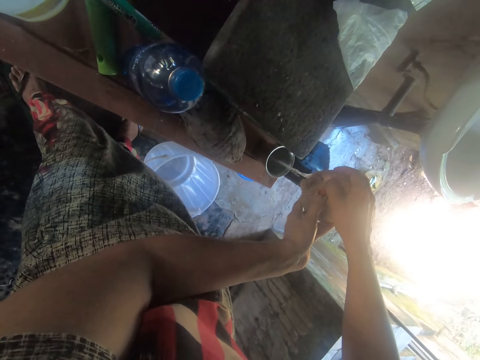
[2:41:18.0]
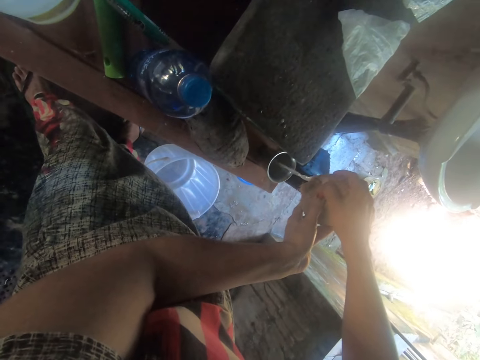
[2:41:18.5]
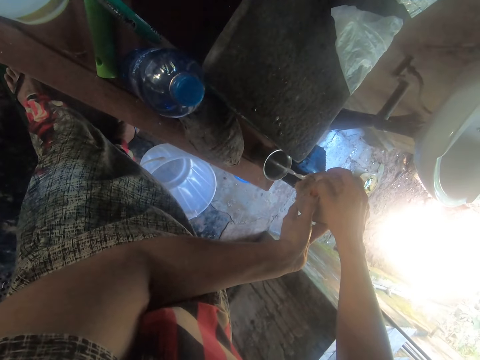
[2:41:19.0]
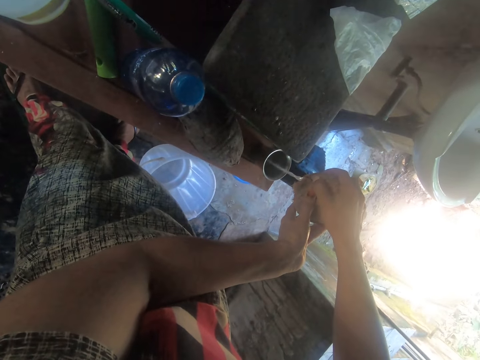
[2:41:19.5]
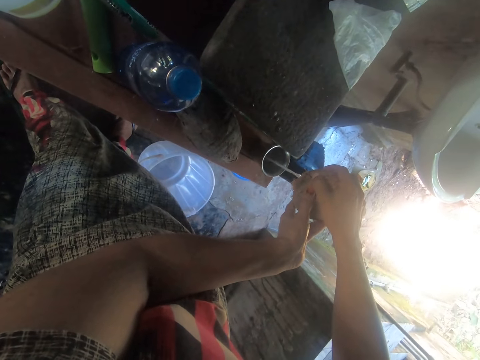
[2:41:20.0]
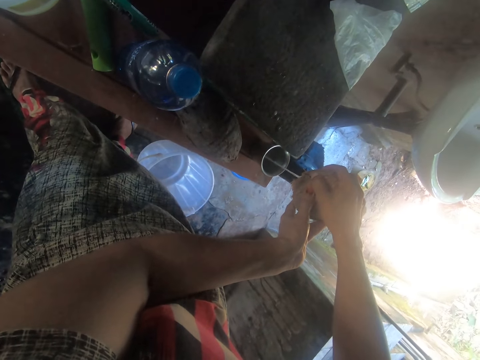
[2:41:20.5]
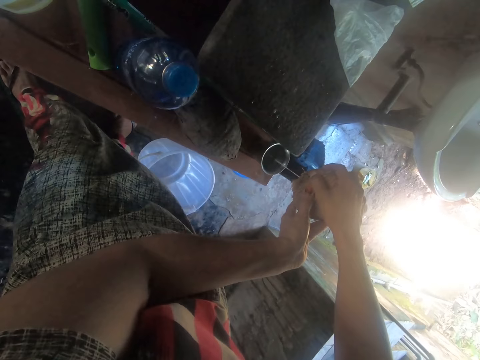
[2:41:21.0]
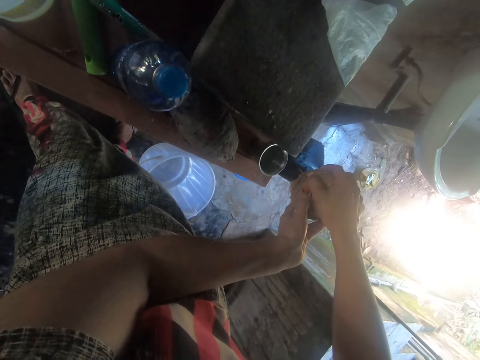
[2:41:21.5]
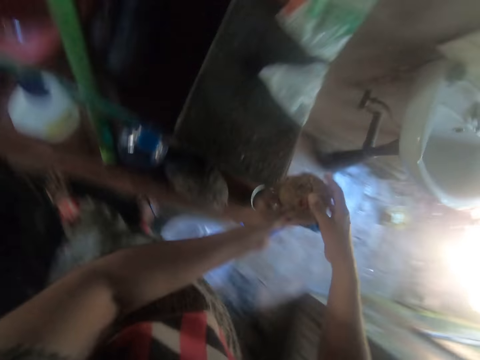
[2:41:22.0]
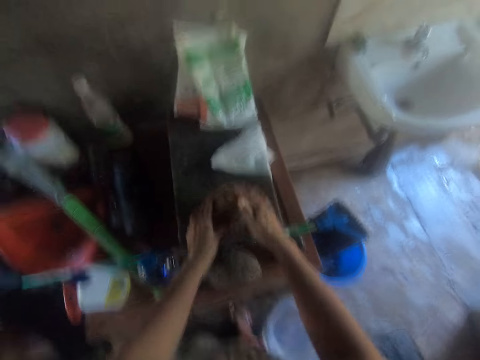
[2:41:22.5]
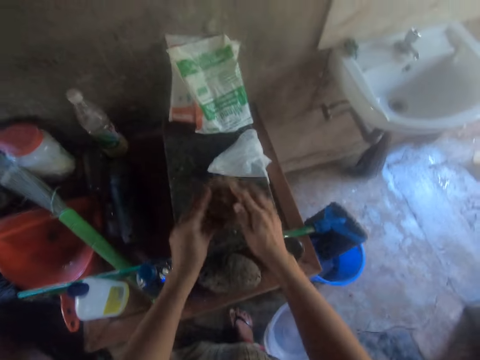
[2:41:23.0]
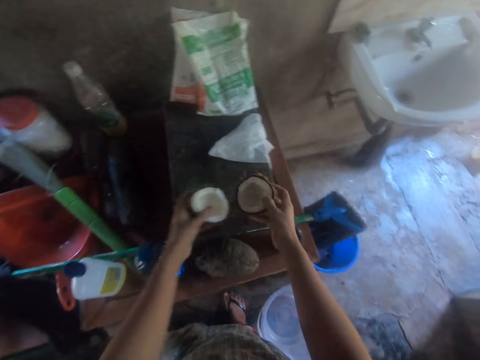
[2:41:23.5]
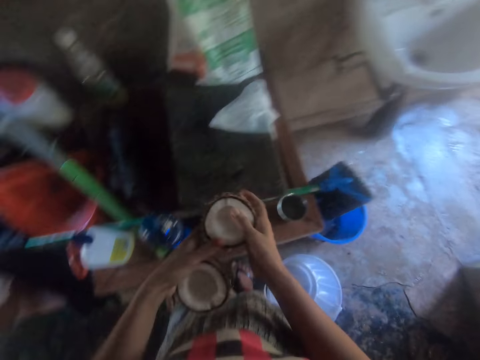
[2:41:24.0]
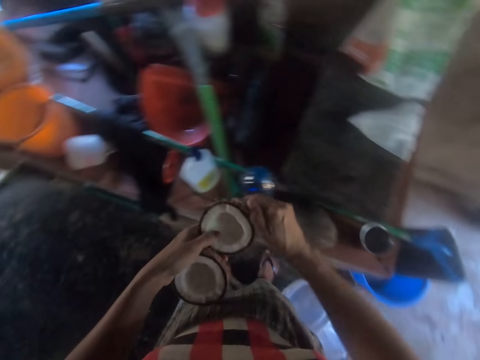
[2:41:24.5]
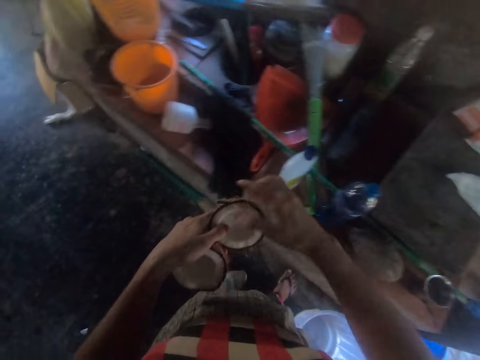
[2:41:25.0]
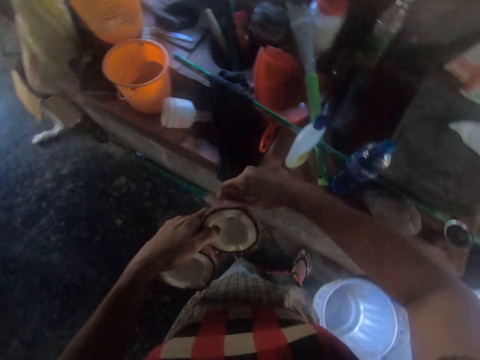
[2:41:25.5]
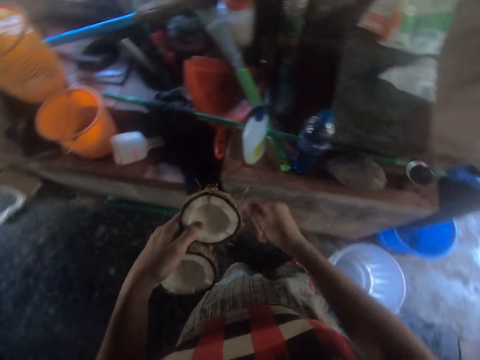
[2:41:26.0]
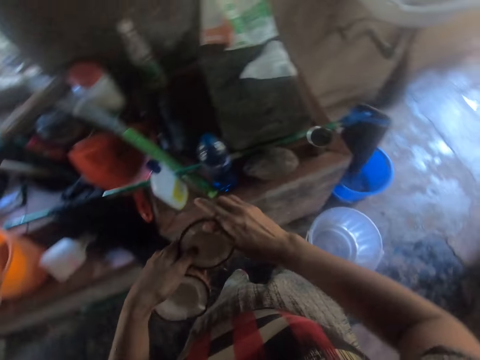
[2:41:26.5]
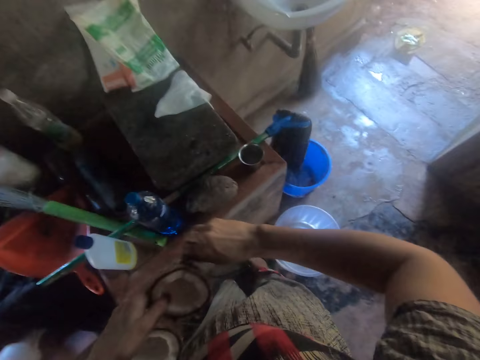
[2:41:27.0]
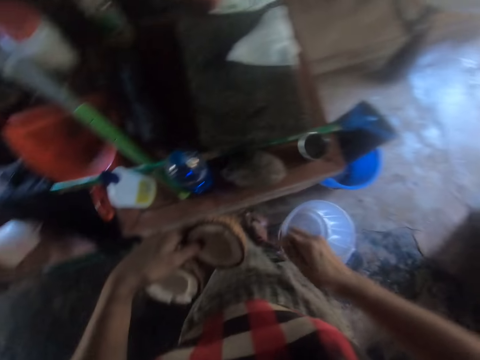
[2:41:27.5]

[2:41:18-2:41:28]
The camera wearer smashes the coconut against the slate on the table with her hands. She opens the coconut. She picks a part of the coconut from the slate with her right hand and picks a part of the coconut from the slate with her left hand. She passes the coconut in her right hand to her left hand. She plucks the exocarp of the coconut in her left hand with her right hand.

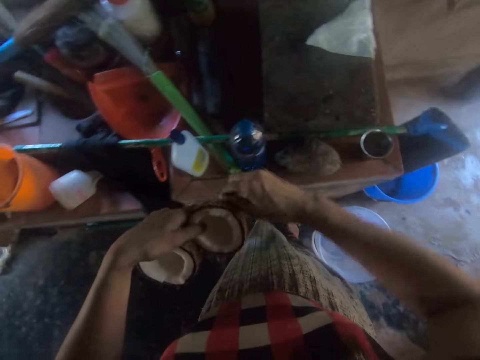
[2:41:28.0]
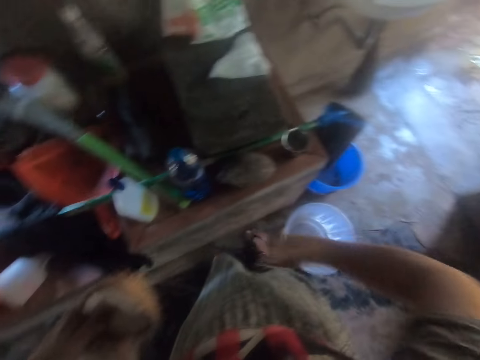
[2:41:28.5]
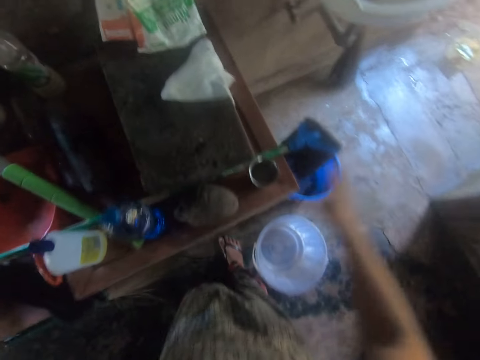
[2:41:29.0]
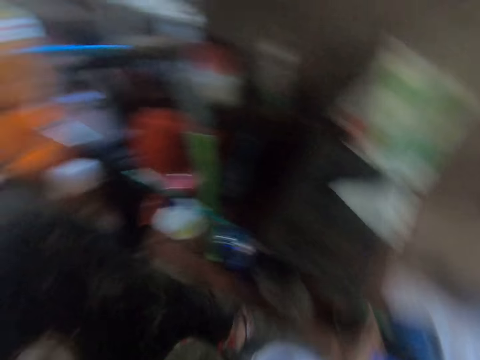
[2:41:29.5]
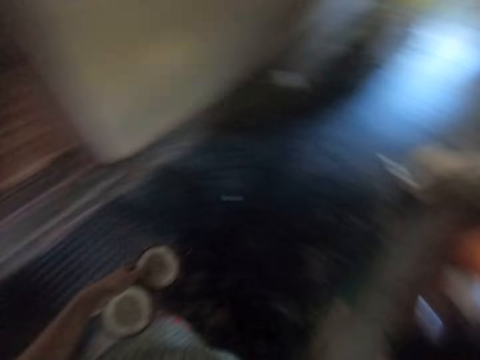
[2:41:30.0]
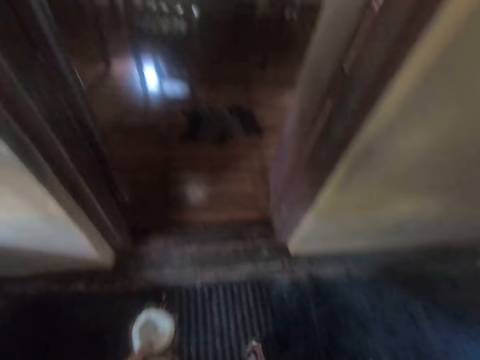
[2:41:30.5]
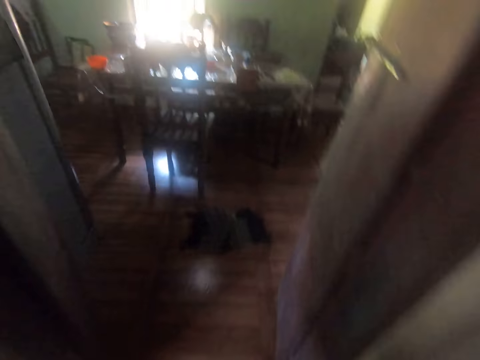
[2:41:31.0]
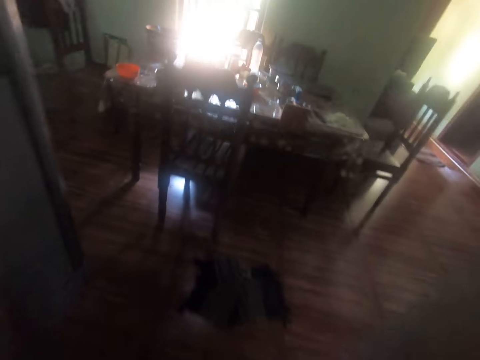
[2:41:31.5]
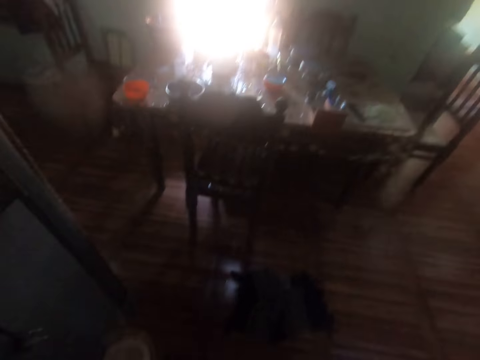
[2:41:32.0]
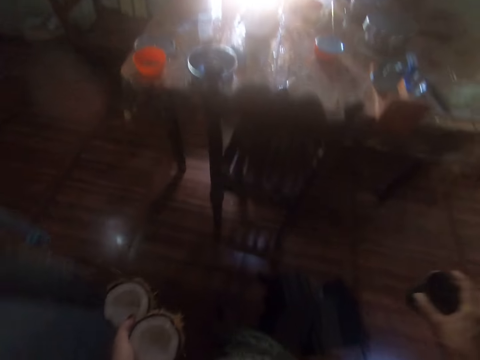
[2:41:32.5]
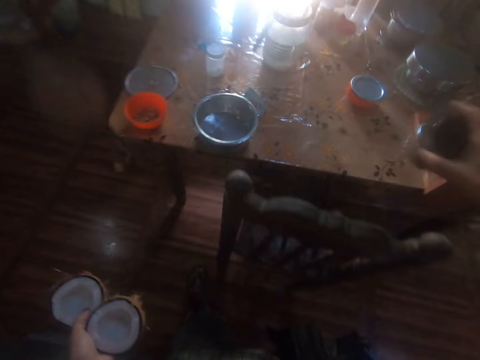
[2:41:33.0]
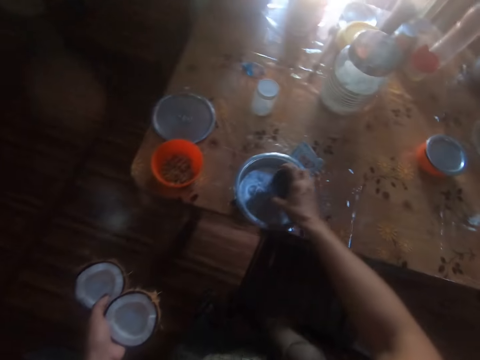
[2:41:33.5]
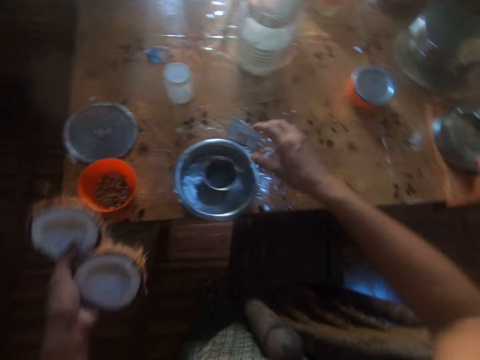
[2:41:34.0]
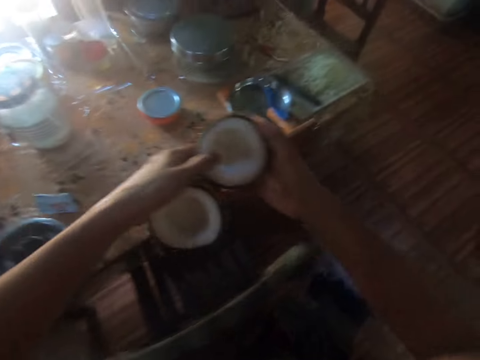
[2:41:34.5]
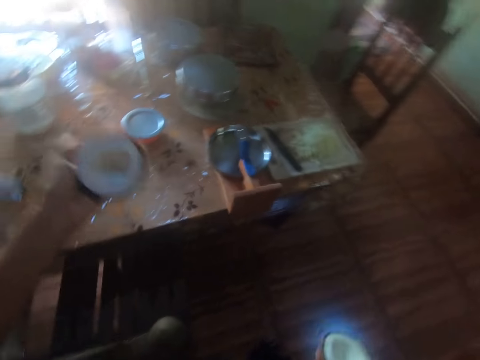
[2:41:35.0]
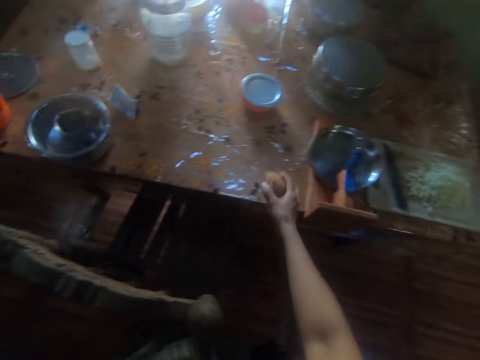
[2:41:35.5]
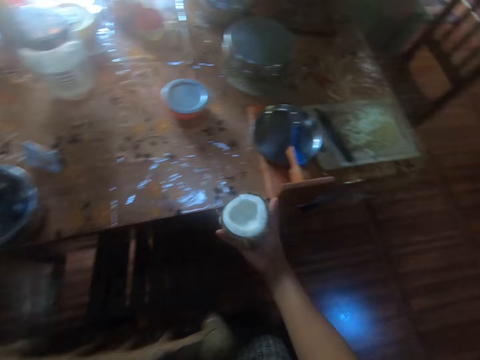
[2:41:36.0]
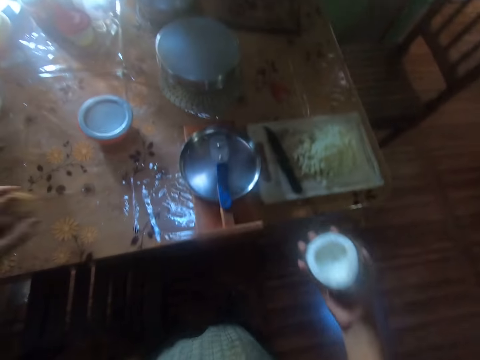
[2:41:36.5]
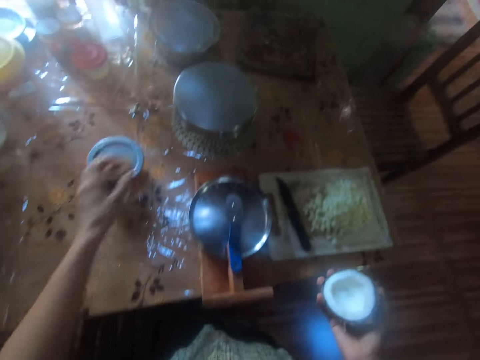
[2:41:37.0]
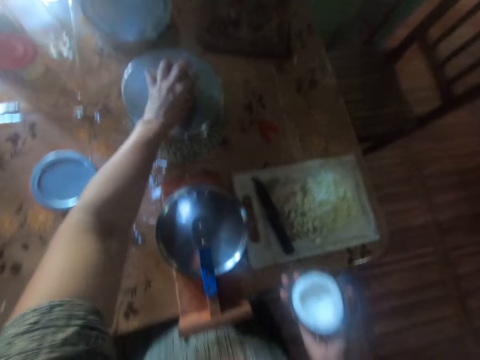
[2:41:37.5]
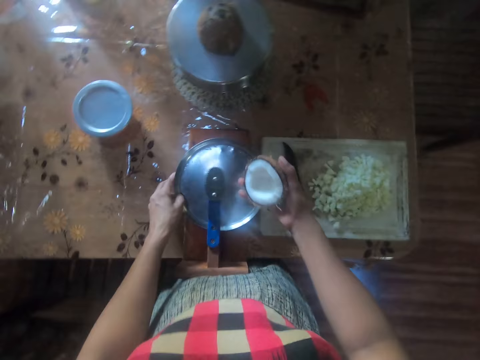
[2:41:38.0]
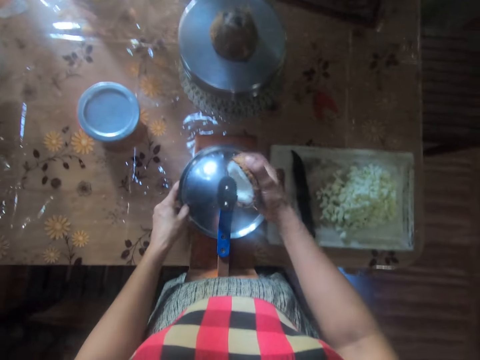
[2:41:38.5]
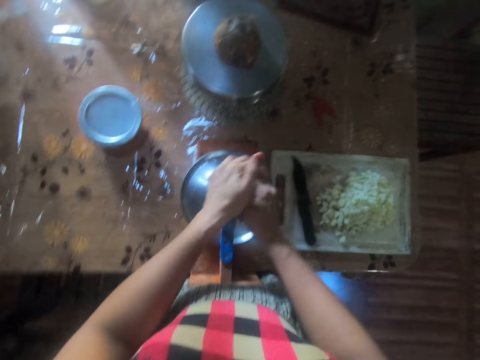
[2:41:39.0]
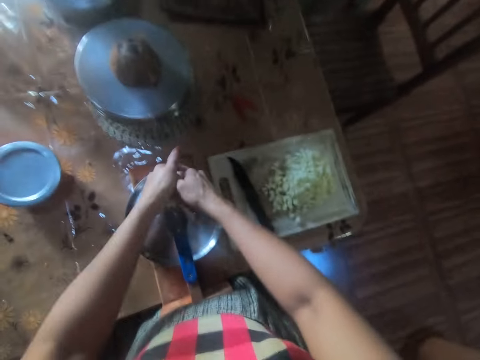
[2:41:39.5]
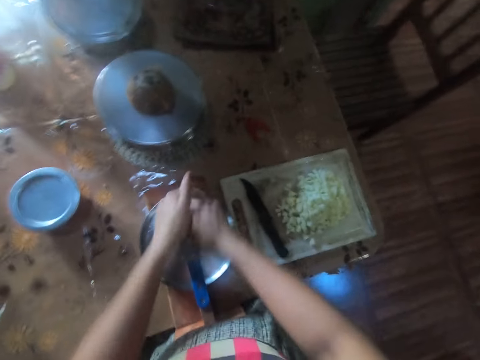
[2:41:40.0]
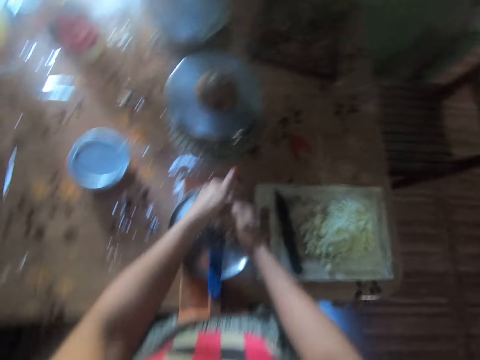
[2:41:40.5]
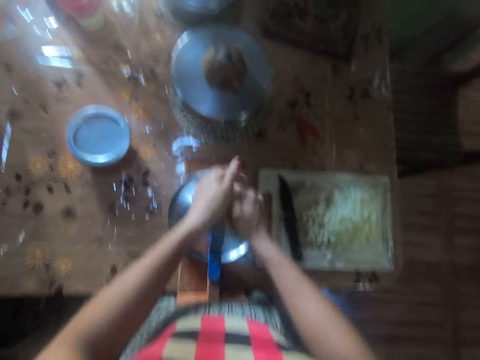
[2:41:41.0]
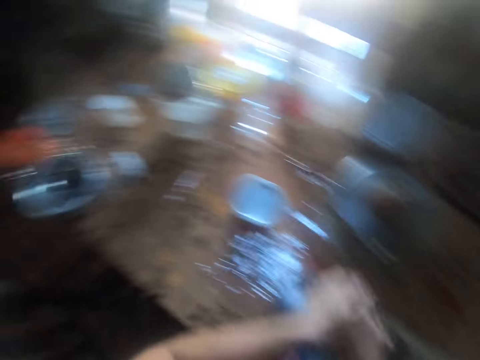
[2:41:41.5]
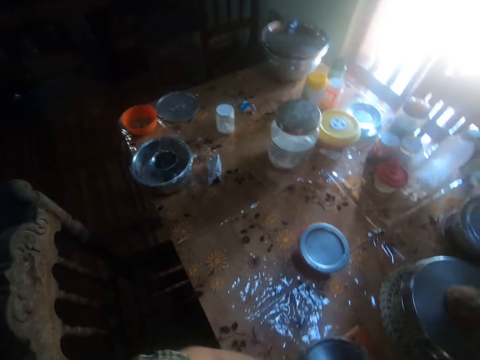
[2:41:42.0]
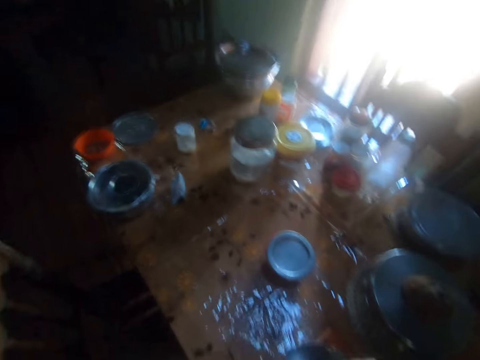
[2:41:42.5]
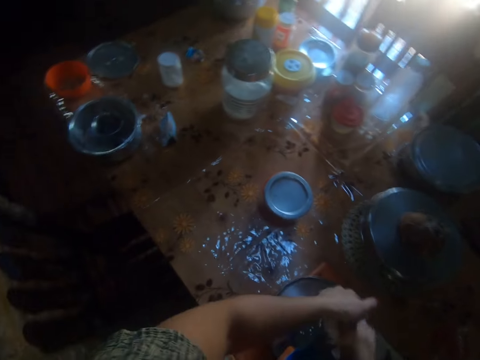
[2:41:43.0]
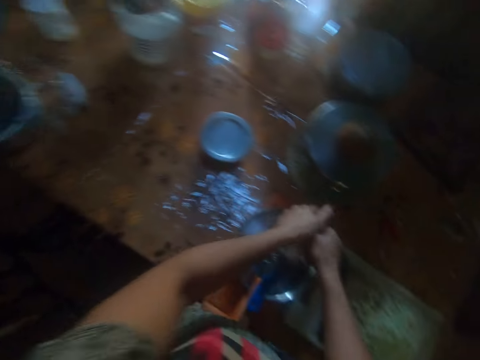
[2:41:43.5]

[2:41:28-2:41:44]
The camera wearer picks the cup with coconut water from the table with her right hand. She walks into the kitchen, back to the table. She places the cup in the bowl or pot on the table with her right hand. She passes the coconut from her left hand to her right hand. She moves to the coconut grinder or grater. She places the coconut in her left hand on a pot on the table. She adjusts the position of the pan or plate on the grater with her left hand. She grates the coconut on the grater into the pan with her hands.
